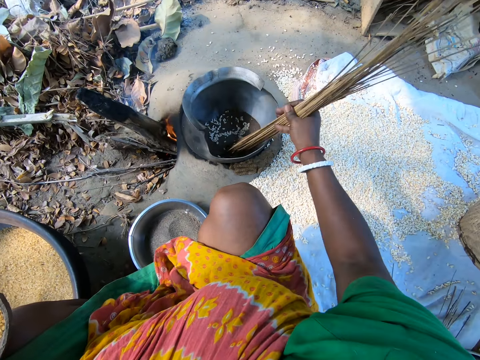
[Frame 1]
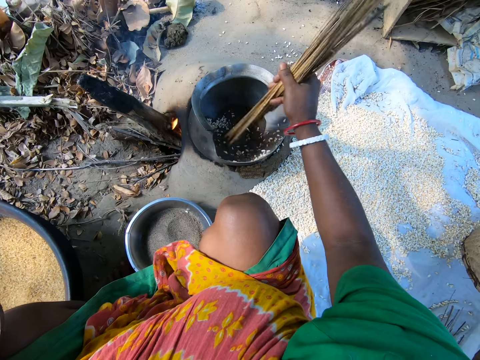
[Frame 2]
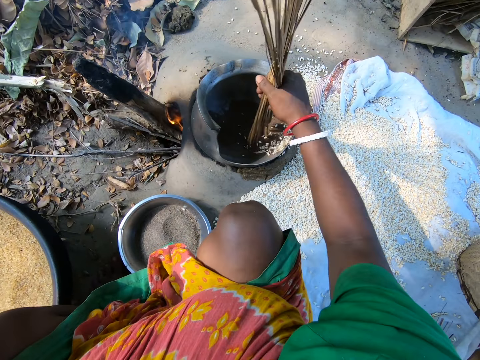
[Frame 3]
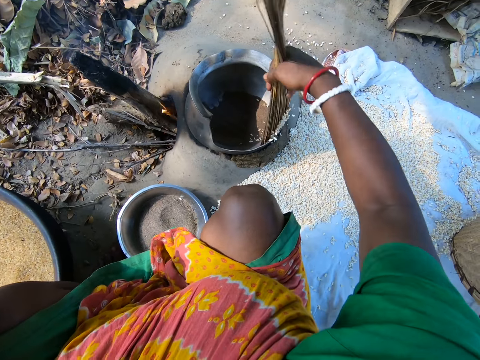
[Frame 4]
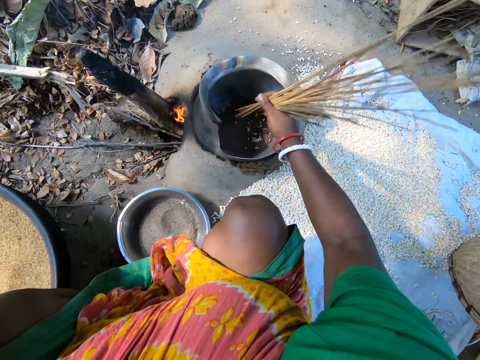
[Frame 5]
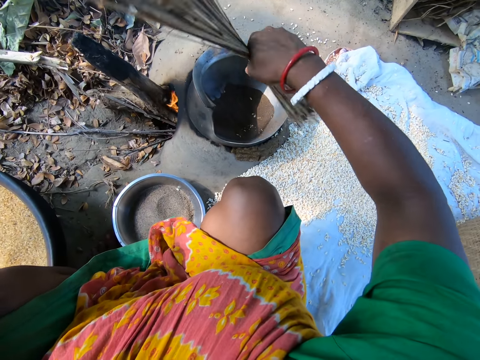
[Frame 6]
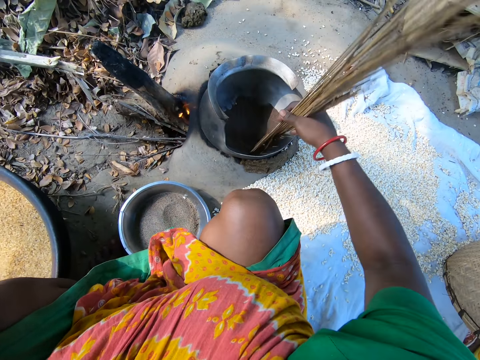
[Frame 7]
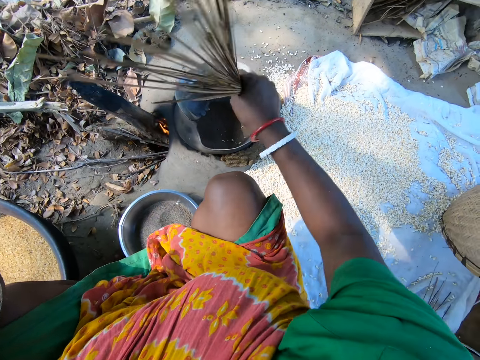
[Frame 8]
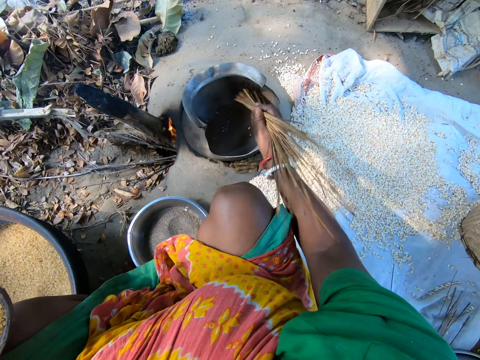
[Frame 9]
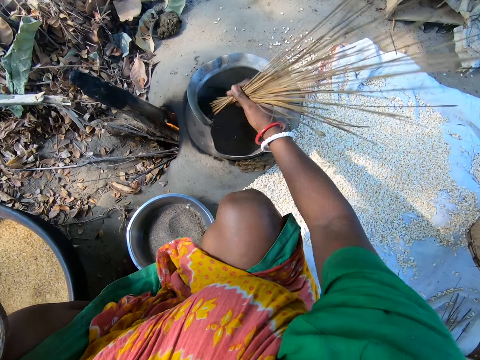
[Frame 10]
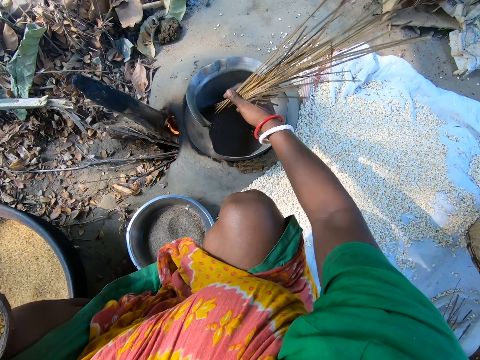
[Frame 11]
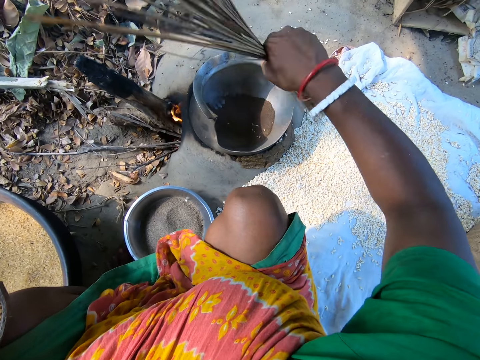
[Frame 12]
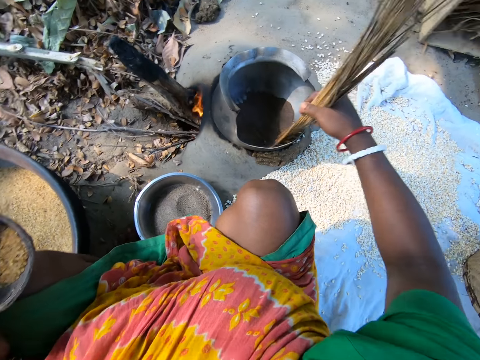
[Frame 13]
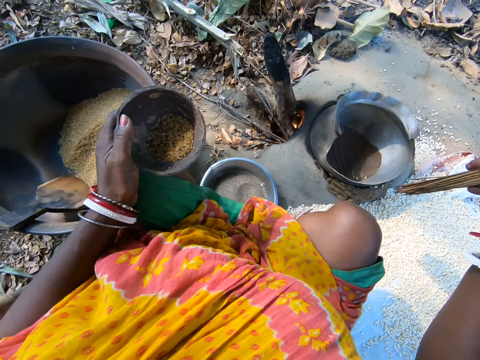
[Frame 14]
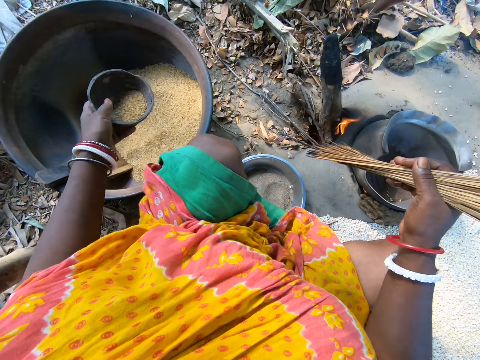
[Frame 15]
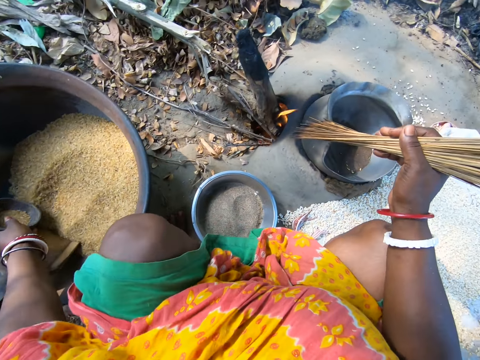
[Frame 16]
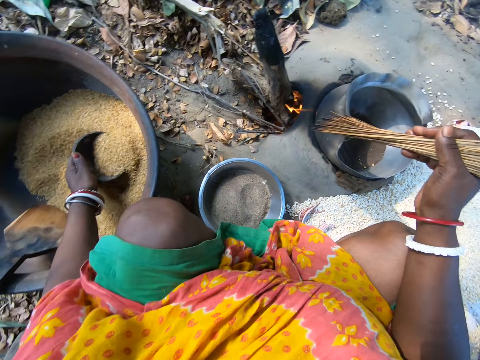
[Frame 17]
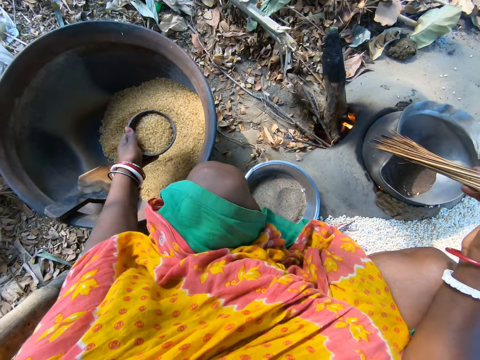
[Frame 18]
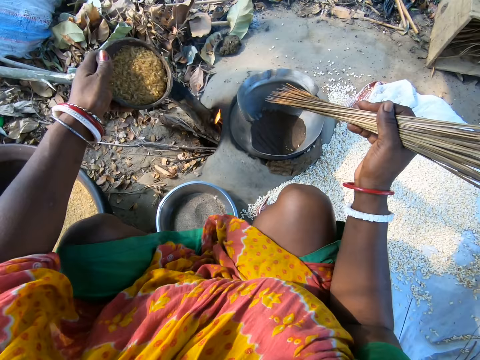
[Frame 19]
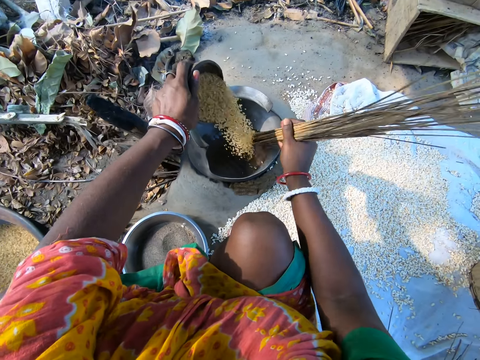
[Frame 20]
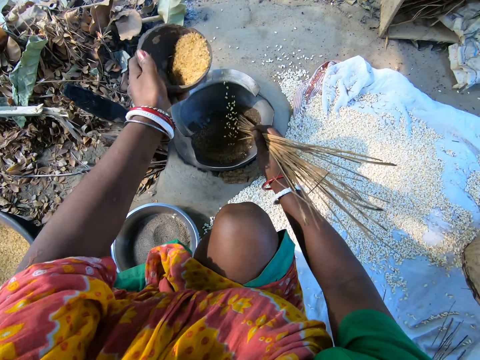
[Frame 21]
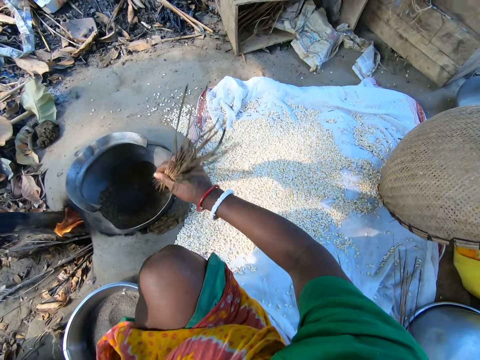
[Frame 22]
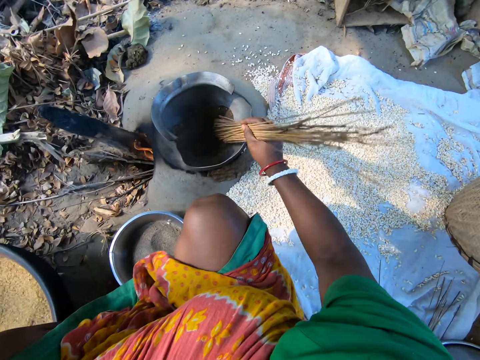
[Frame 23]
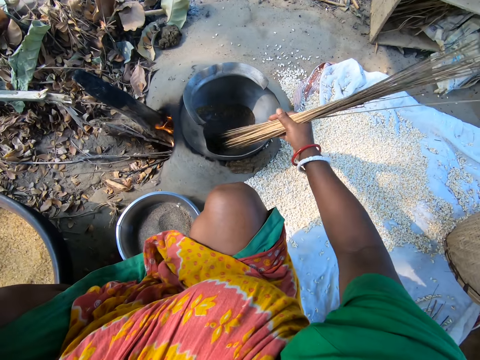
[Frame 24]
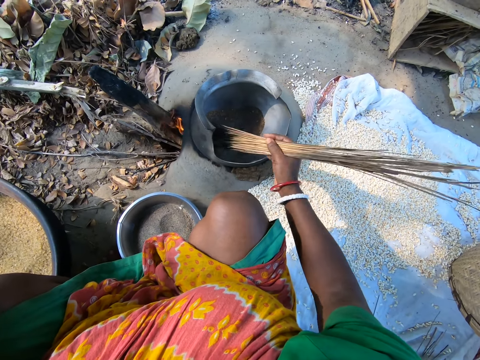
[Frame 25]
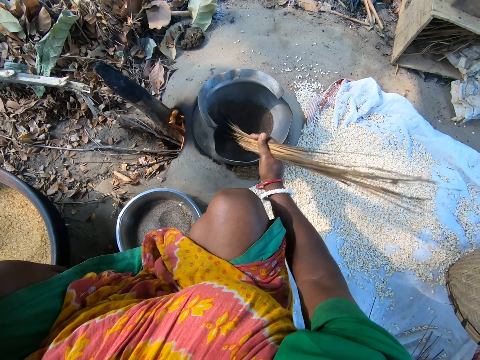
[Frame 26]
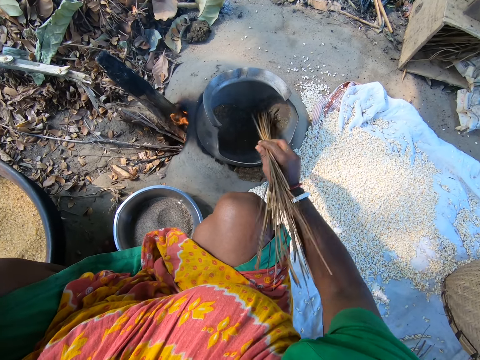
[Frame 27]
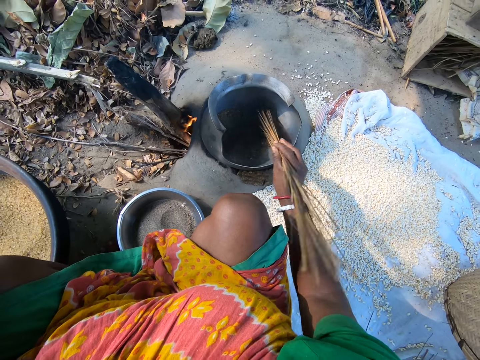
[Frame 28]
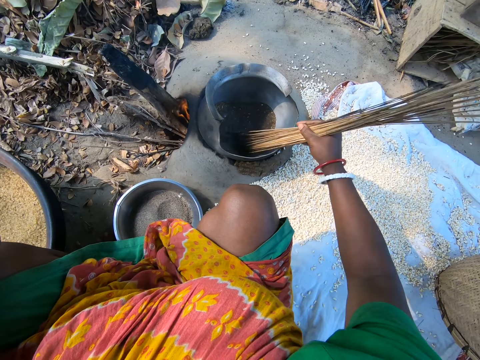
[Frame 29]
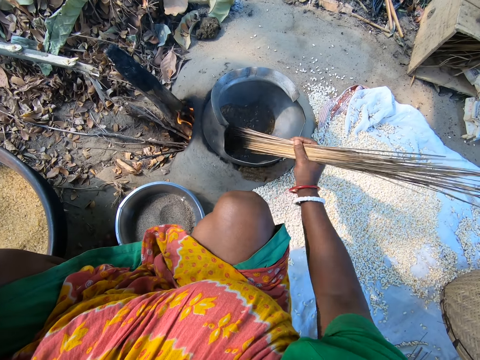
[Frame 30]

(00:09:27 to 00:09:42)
The camera wearer stirs grain. She removes the grains from a pot. She scoops the grains from a basin with a bowl. She pours the grains on a cooking pot with her left hand. She stirs the grains with stiff fibers with her right hand.

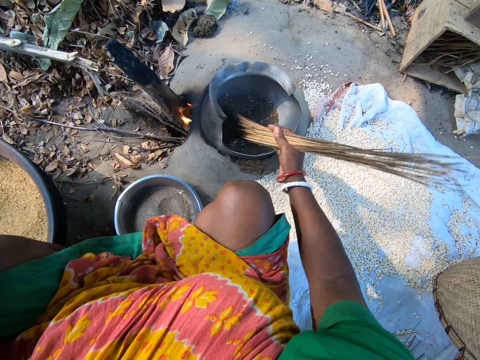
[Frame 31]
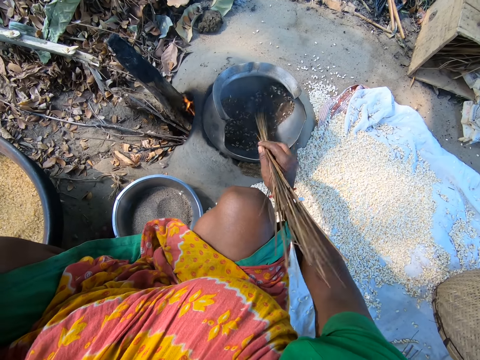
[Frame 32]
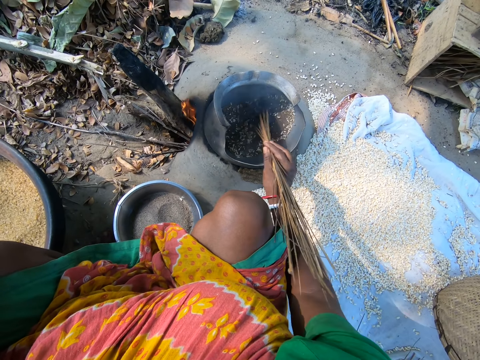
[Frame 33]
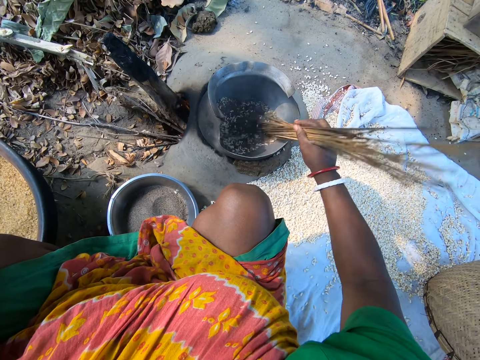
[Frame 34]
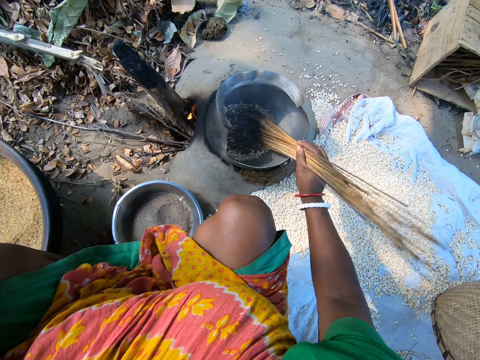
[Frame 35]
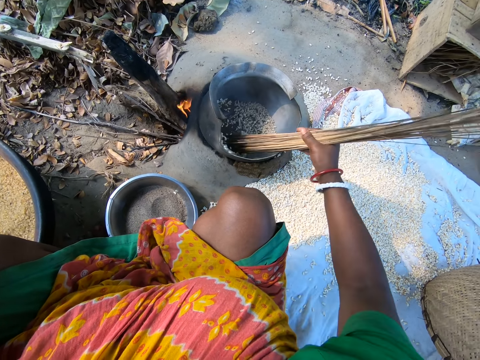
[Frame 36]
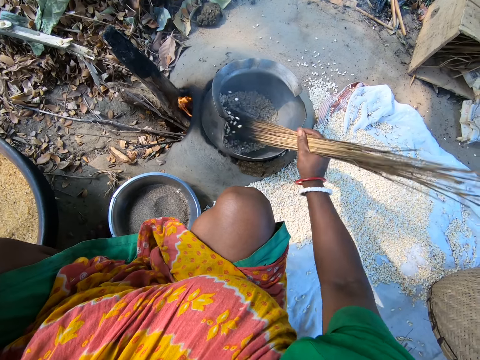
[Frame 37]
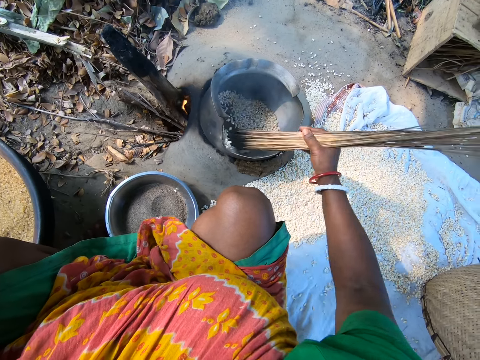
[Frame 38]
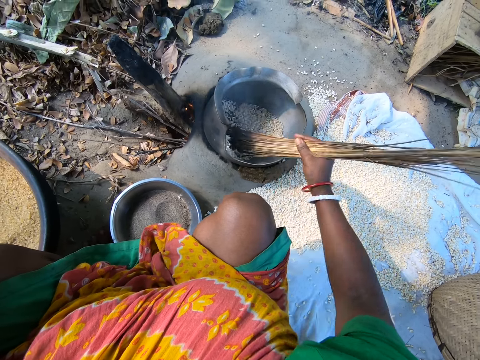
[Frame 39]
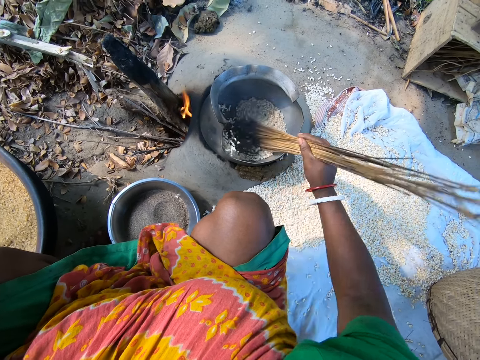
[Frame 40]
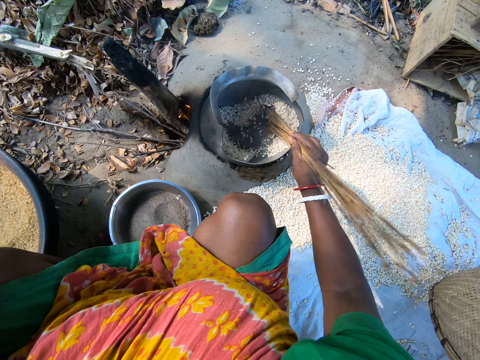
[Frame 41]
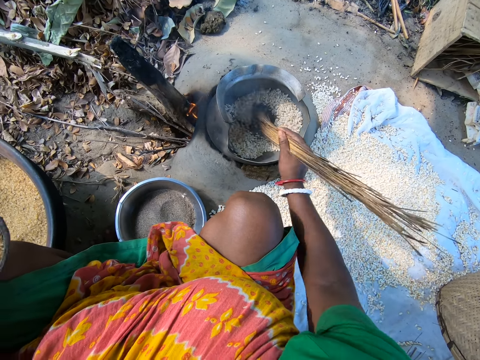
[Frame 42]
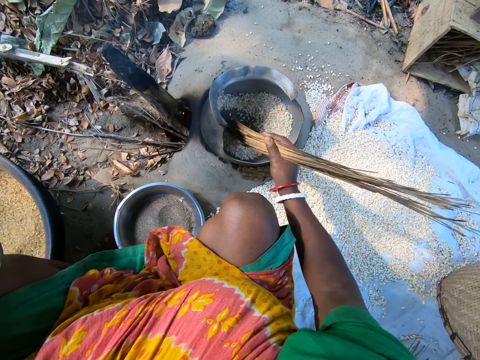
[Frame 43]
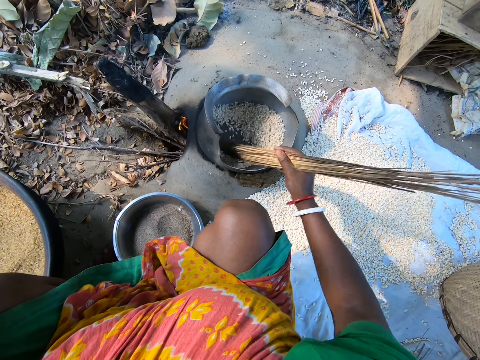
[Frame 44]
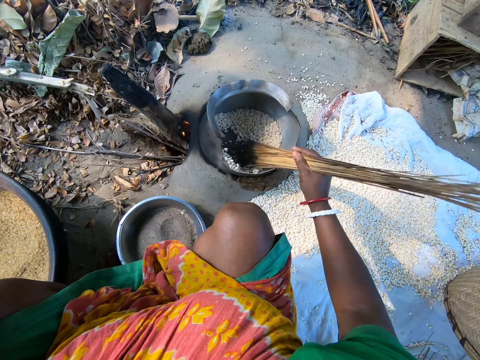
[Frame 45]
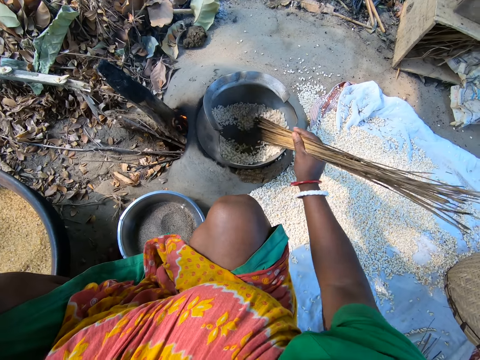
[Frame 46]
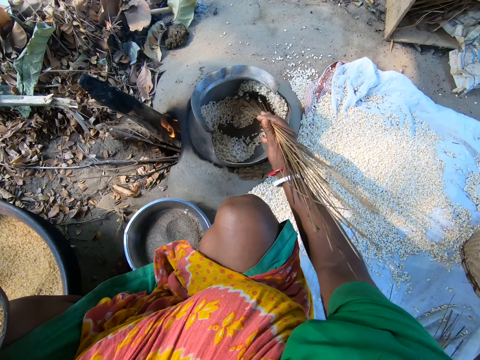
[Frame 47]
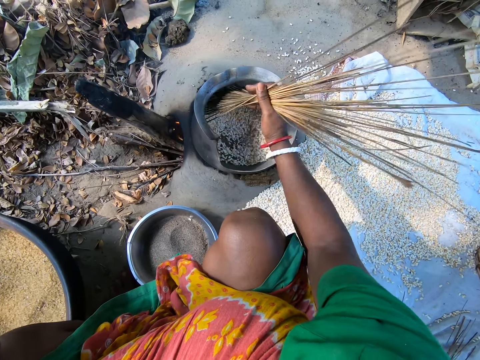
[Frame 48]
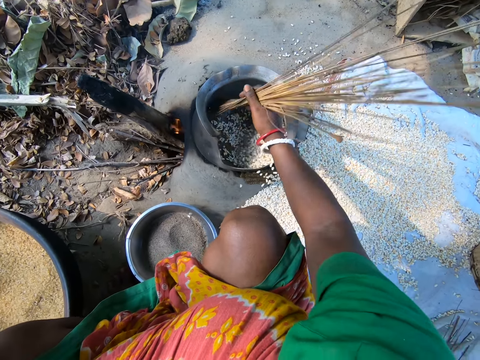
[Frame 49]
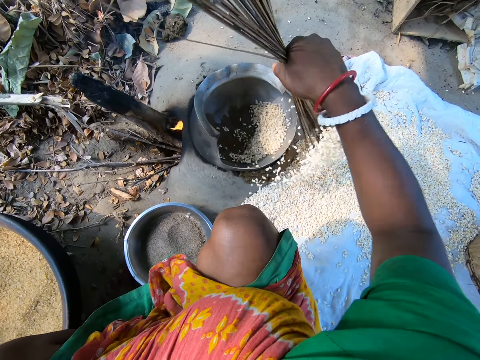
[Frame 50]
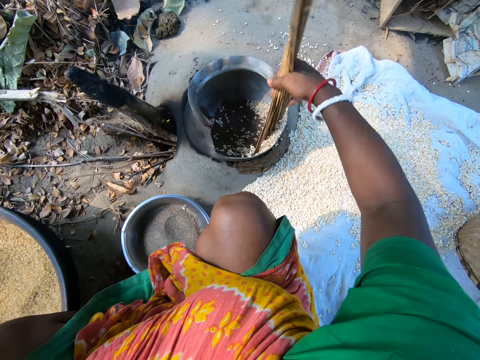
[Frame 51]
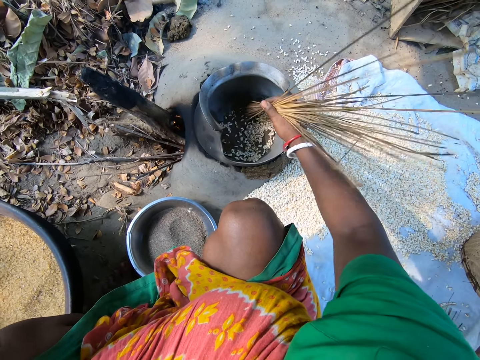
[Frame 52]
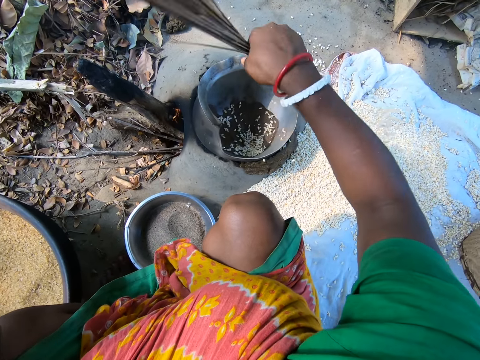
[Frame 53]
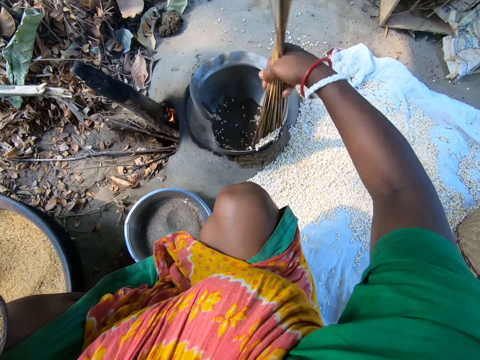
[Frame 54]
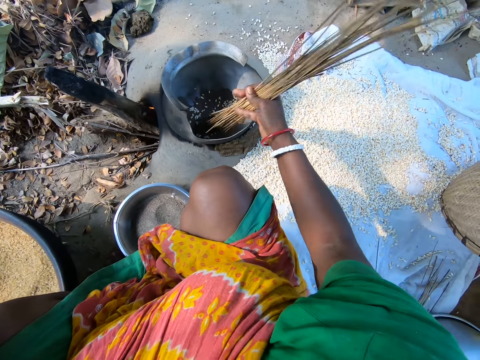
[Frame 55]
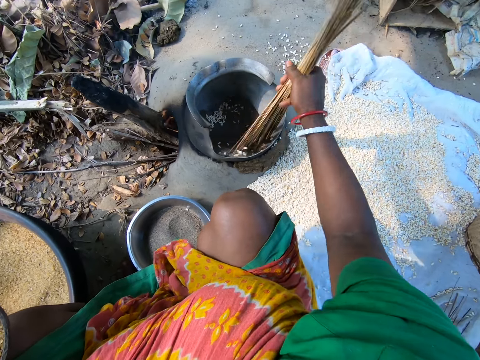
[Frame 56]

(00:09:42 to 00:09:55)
The camera wearer removes grains from a cooking pot with stiff fibers. They stir the grains.
